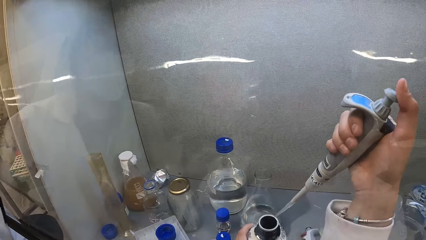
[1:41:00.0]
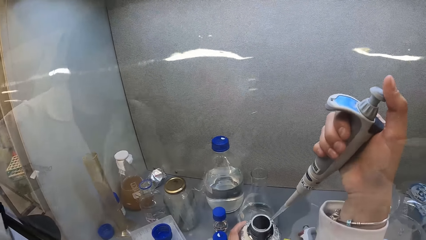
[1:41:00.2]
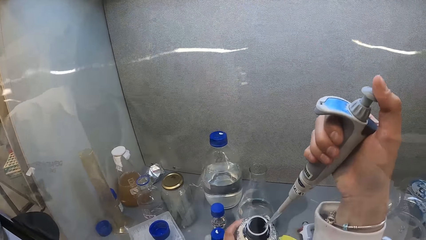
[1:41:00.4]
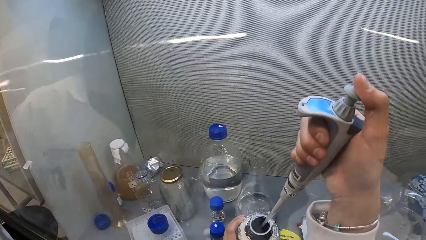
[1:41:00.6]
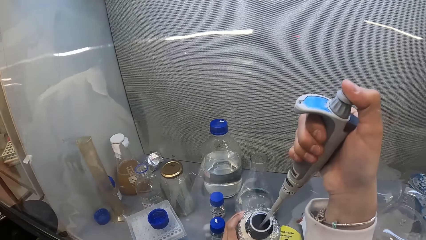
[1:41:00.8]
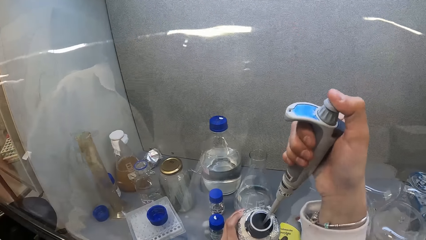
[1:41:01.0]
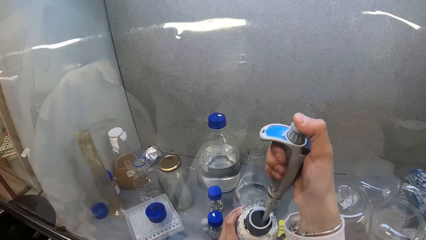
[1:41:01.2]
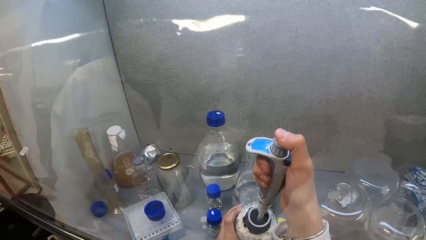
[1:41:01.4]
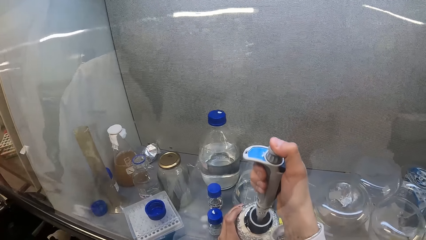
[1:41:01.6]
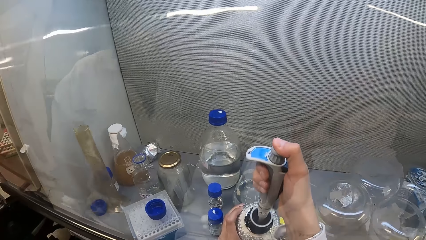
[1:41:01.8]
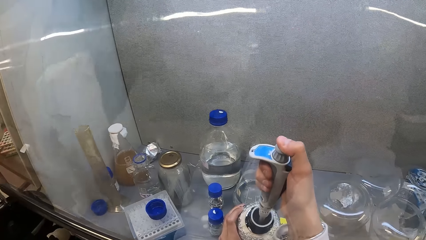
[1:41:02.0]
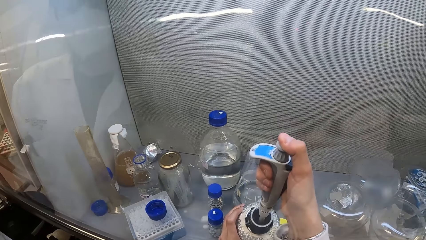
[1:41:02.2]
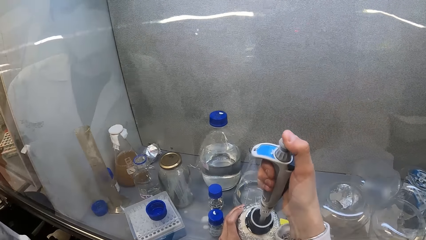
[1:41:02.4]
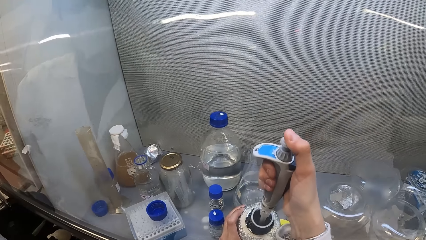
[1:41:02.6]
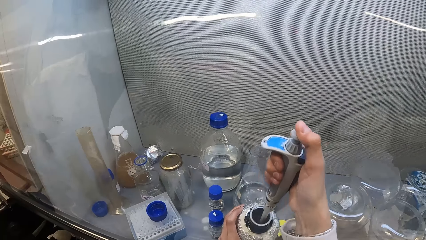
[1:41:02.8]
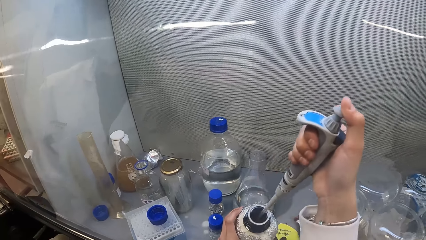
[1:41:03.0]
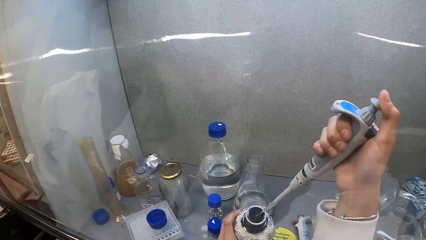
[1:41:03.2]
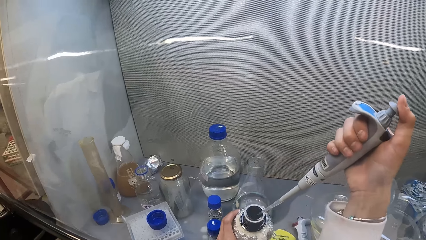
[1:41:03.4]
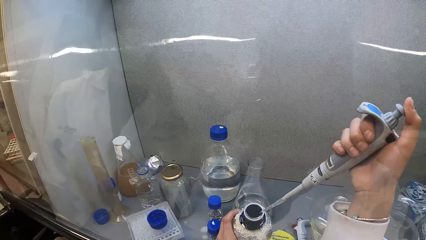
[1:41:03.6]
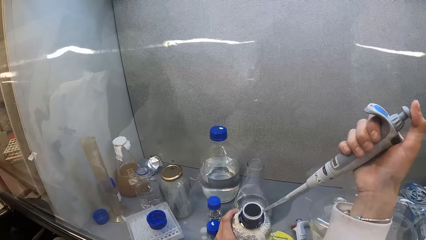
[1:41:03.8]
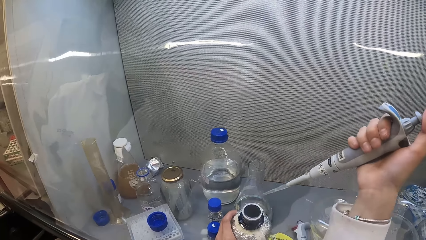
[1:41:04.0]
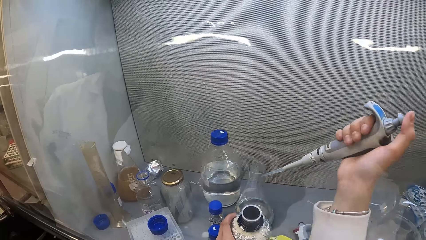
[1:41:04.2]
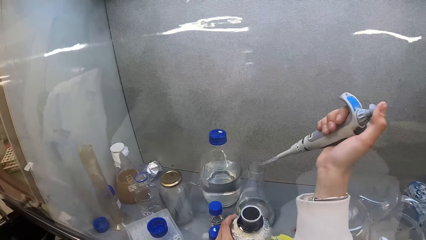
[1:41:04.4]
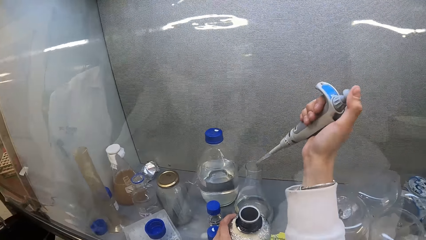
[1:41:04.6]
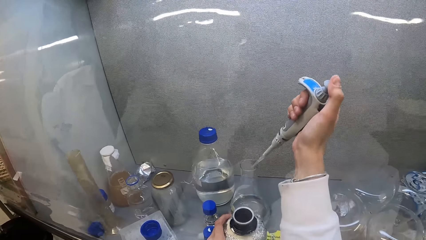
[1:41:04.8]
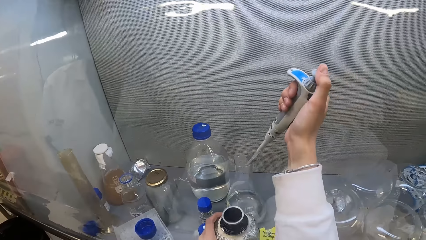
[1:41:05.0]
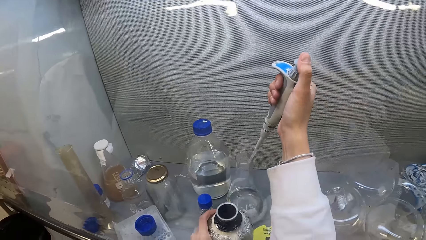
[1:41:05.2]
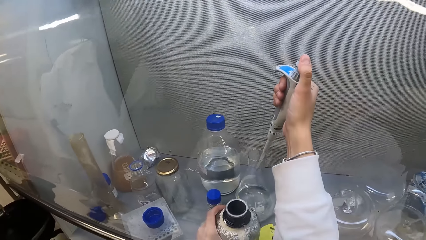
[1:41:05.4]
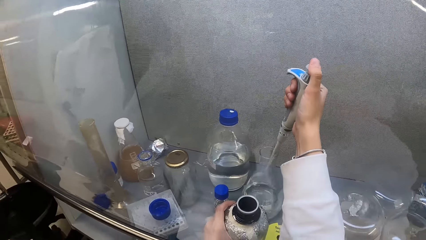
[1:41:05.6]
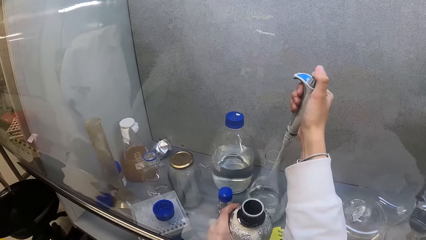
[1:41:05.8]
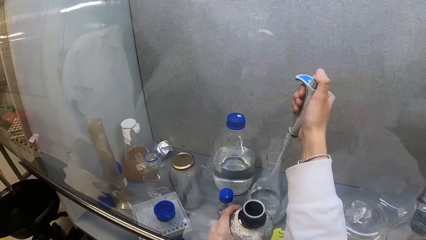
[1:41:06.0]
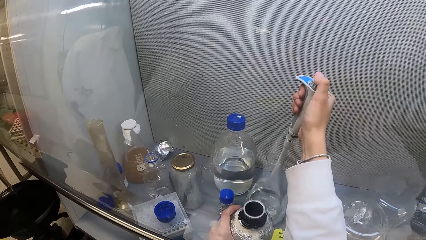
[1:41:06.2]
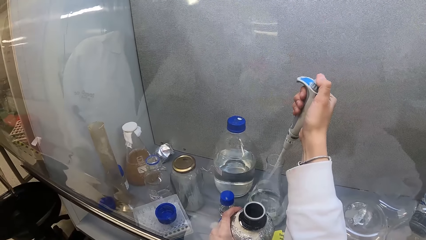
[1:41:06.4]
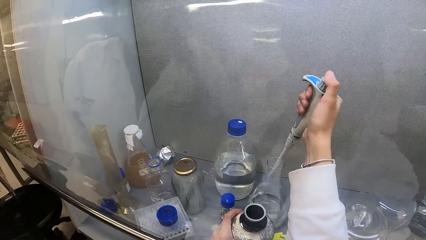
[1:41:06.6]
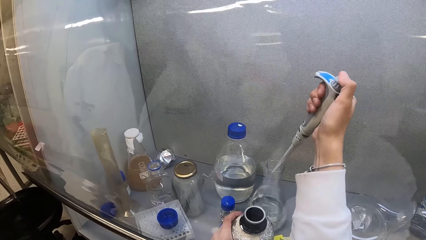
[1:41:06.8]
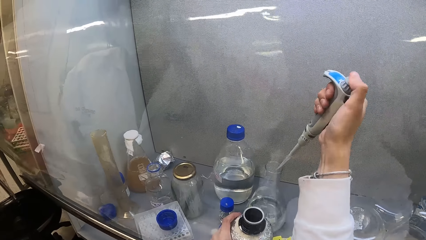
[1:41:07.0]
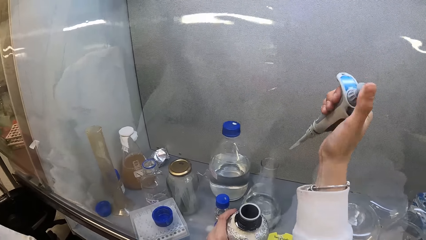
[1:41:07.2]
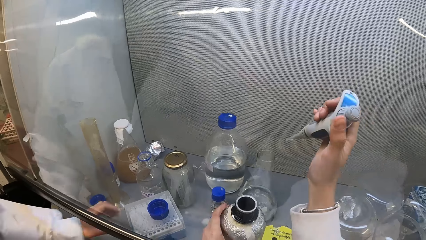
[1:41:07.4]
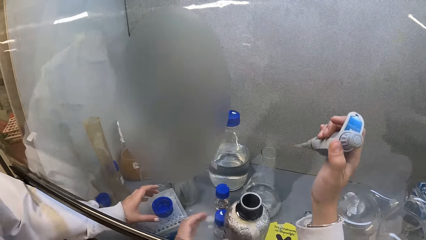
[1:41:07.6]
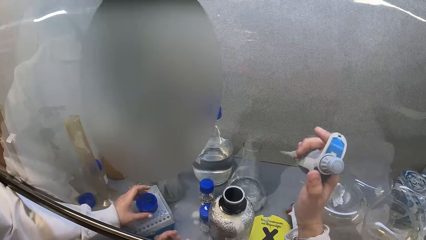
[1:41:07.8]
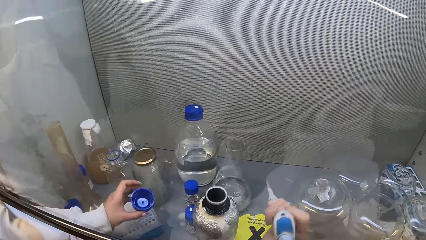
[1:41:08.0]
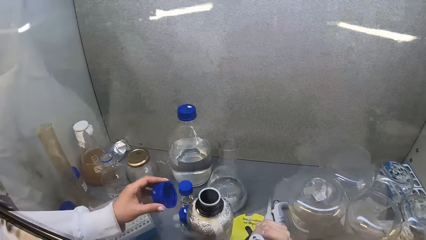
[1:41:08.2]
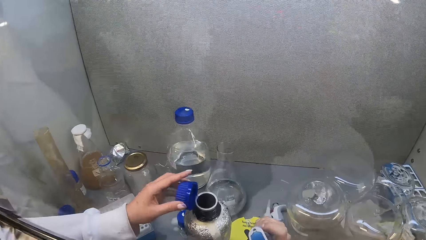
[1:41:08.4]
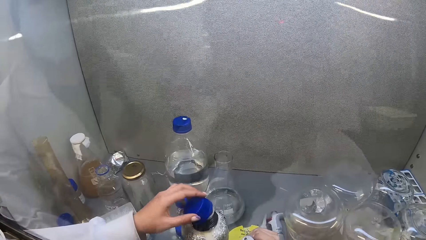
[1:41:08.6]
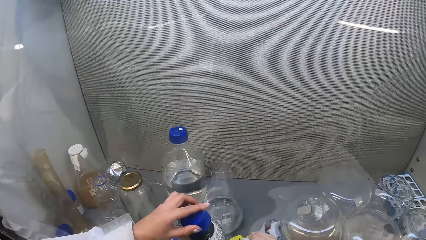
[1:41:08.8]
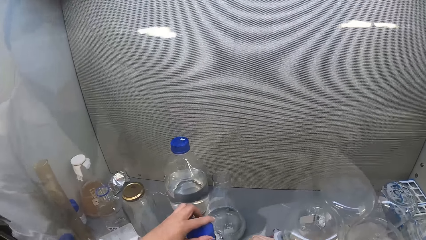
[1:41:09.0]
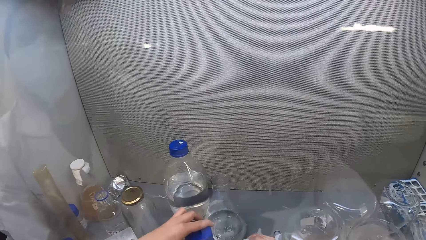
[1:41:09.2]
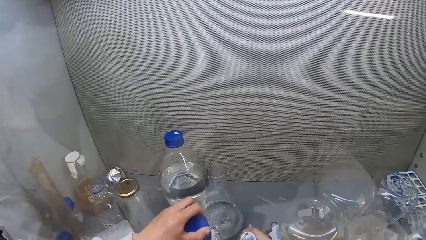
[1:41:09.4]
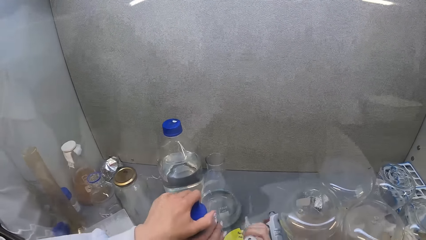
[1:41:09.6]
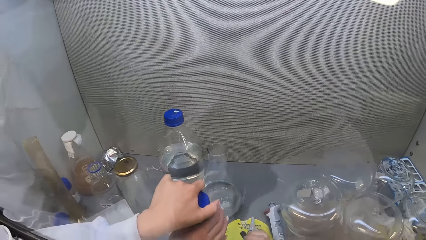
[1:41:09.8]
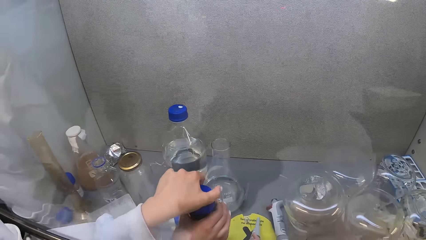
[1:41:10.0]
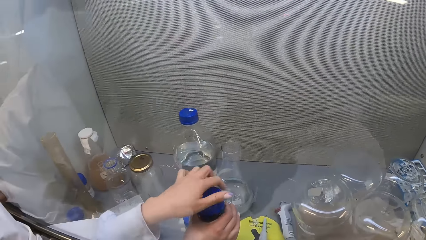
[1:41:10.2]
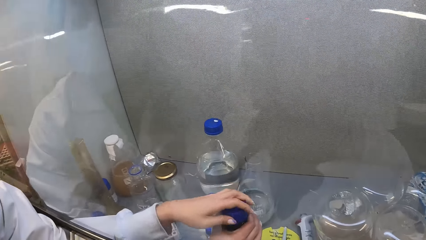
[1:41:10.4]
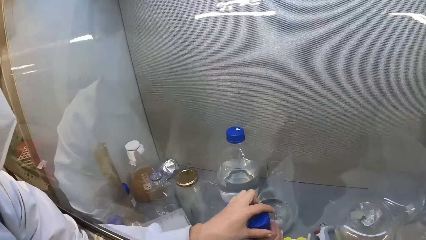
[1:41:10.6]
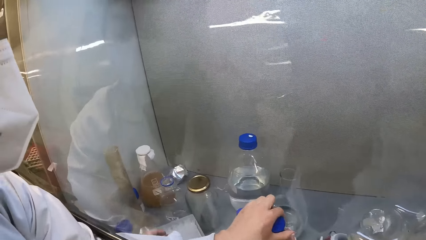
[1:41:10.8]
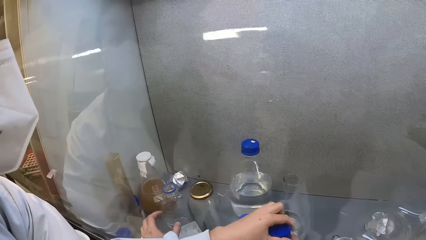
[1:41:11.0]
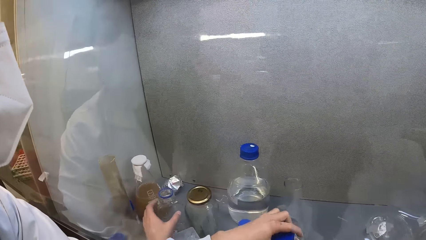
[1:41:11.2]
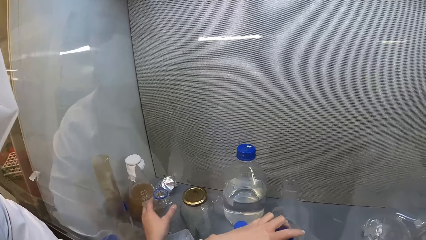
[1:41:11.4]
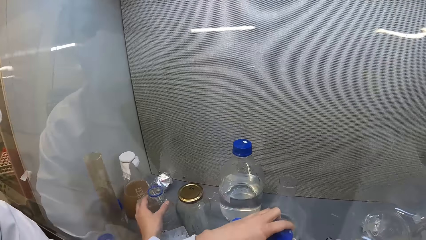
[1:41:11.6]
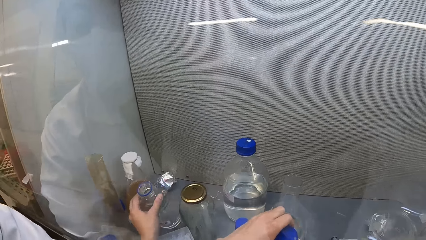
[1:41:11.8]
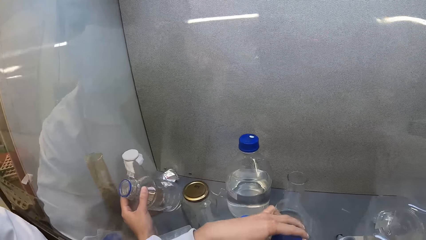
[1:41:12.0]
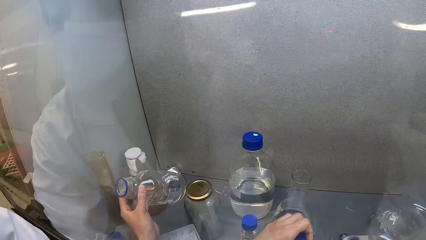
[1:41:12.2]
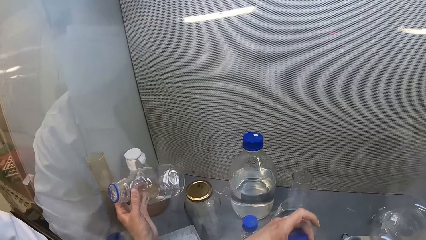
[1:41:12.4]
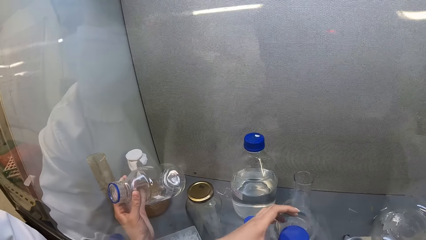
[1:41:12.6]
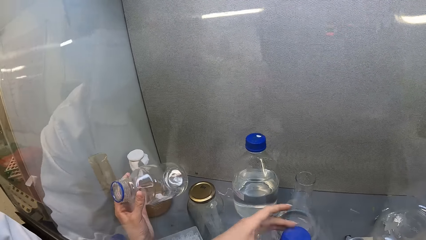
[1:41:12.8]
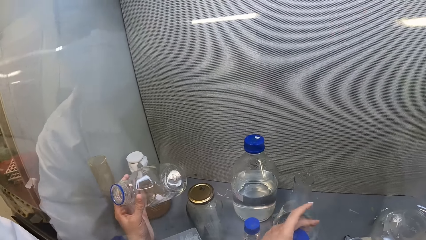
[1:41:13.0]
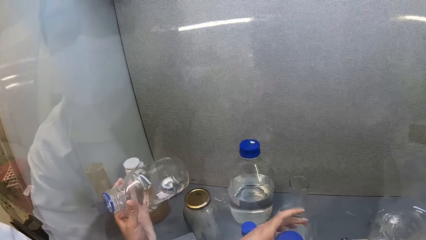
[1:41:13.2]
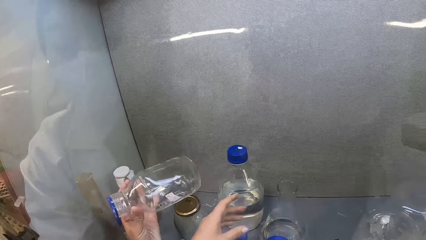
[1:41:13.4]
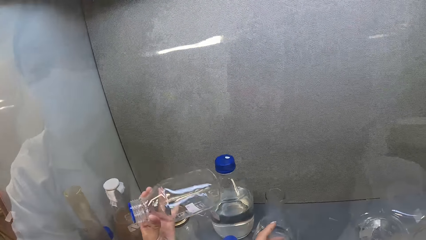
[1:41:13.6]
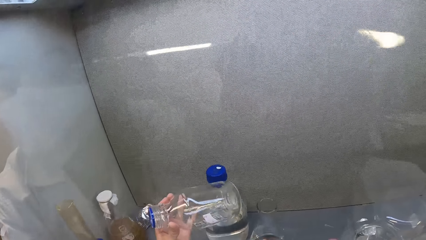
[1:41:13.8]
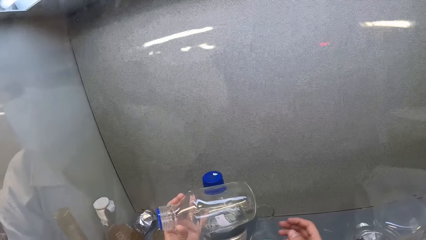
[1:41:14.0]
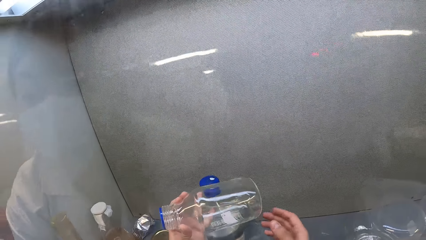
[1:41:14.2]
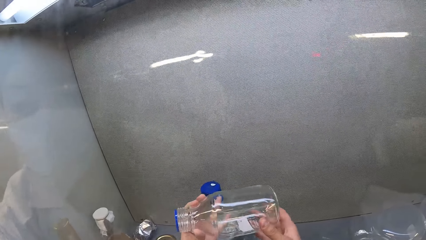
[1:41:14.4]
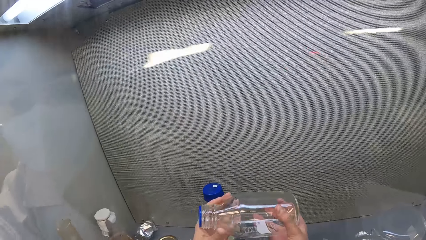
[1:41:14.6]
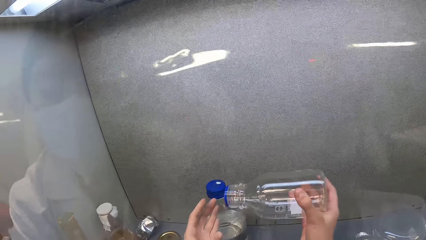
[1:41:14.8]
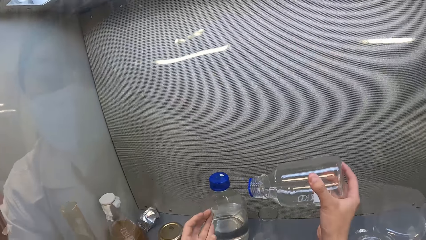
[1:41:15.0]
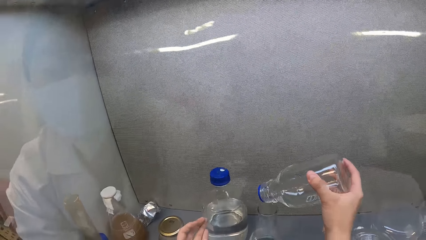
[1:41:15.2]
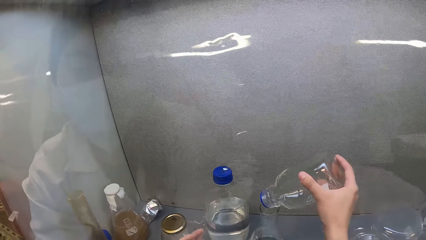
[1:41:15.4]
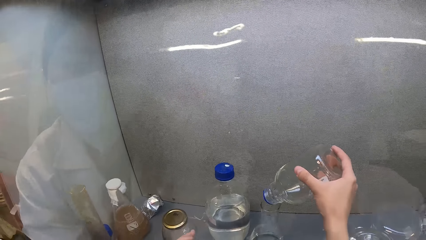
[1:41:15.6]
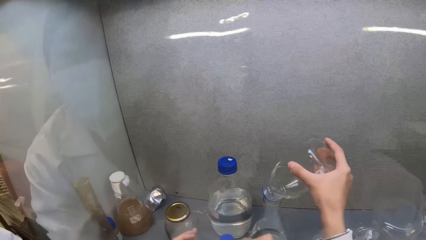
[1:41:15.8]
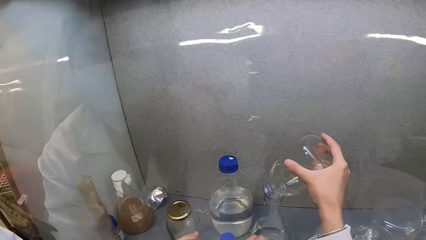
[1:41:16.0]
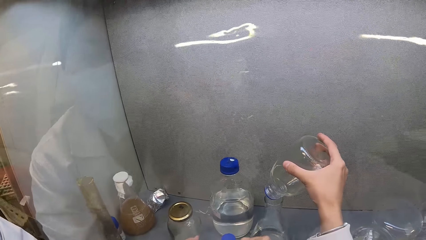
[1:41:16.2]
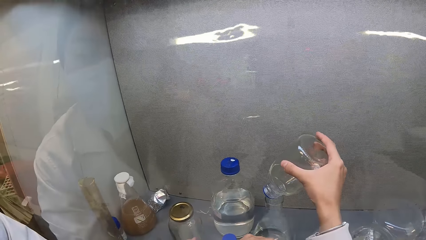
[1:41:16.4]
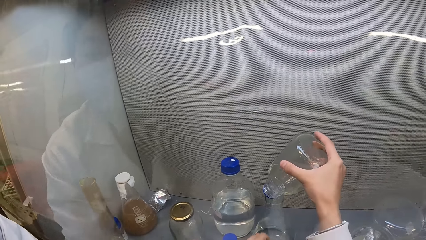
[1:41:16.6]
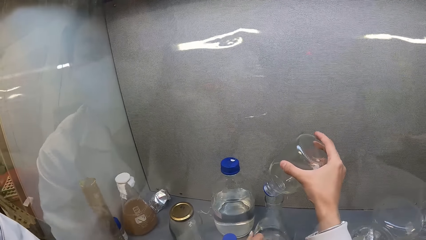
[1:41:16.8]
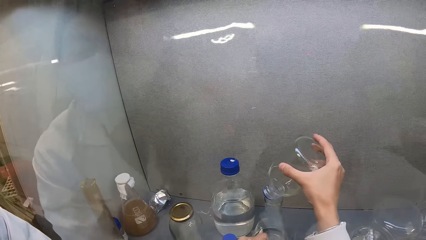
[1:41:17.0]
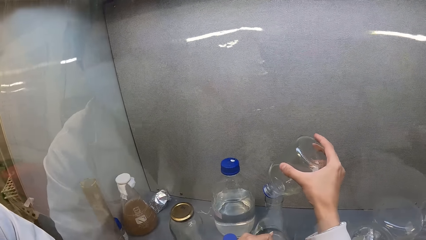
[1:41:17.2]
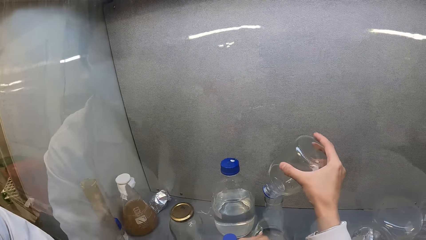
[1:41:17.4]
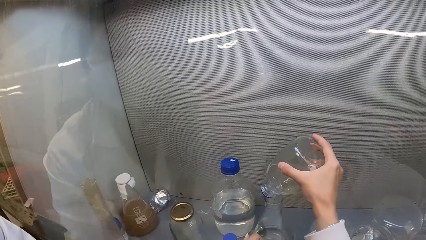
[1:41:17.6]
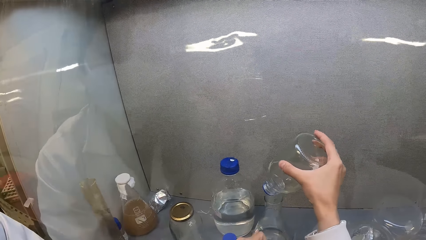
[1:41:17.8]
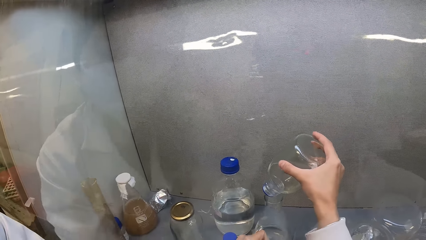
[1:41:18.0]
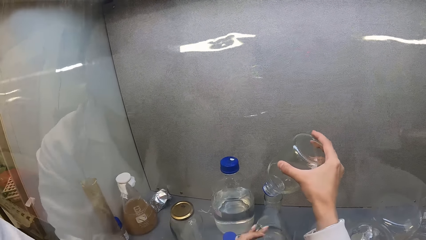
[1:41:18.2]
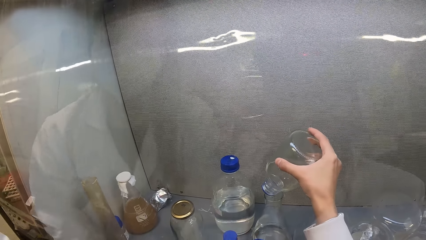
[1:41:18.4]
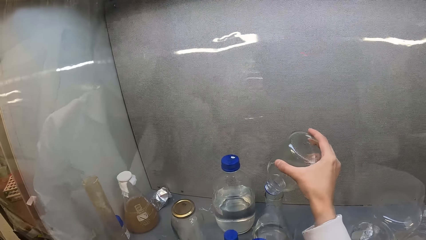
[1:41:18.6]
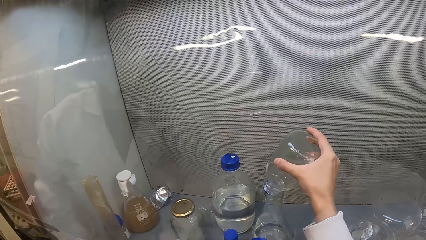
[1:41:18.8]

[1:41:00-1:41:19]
The camera wearer puts the needle in the bottle or container. They press the button on the syringe or dropper. They remove the syringe from the bottle. They pour the liquid in the Erlenmeyer flask or beaker. They move the syringe. A lady picks up the lid, holds the lid, and closes the bottle. The camera wearer looks around. They pick up the bottle. They look at the container. They pour liquid in the beaker. They place the container on the other container. They shake the bottle.
